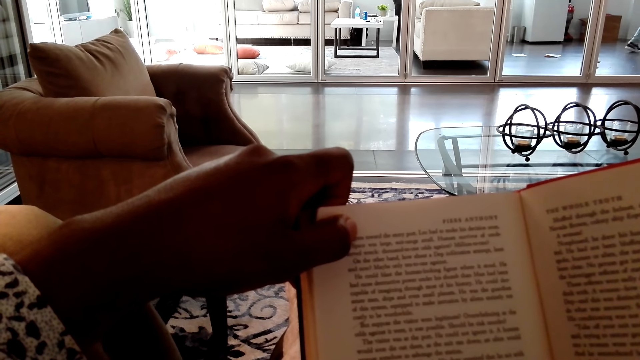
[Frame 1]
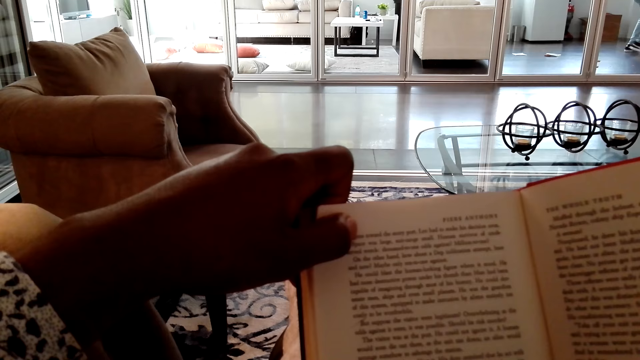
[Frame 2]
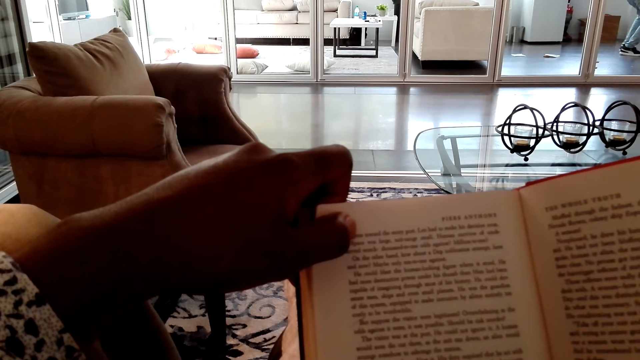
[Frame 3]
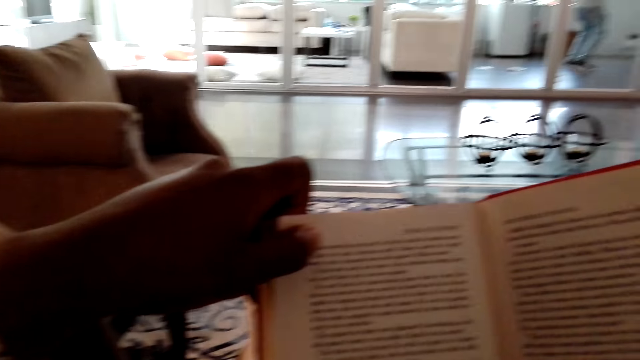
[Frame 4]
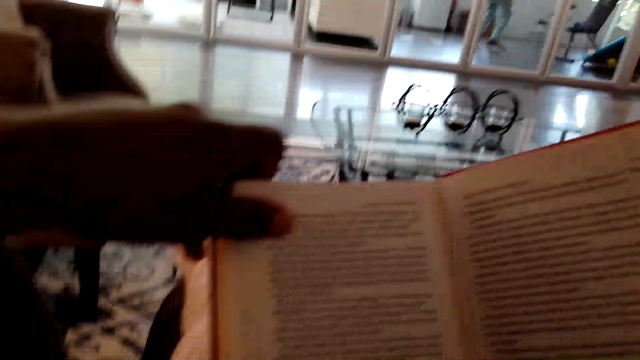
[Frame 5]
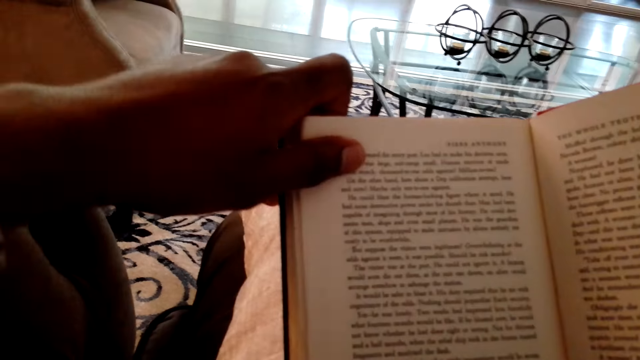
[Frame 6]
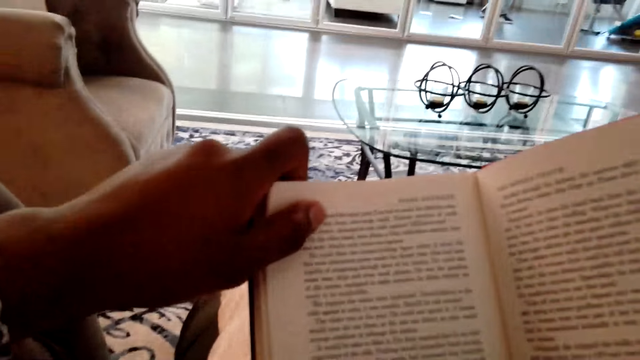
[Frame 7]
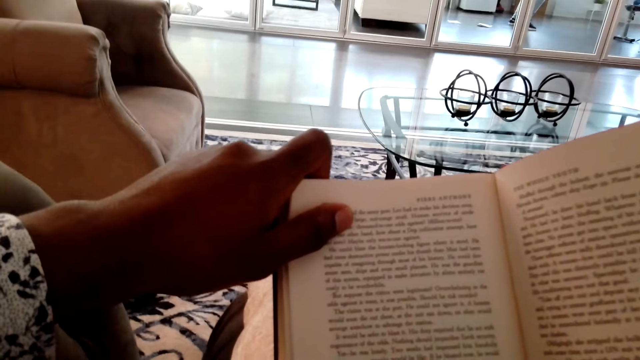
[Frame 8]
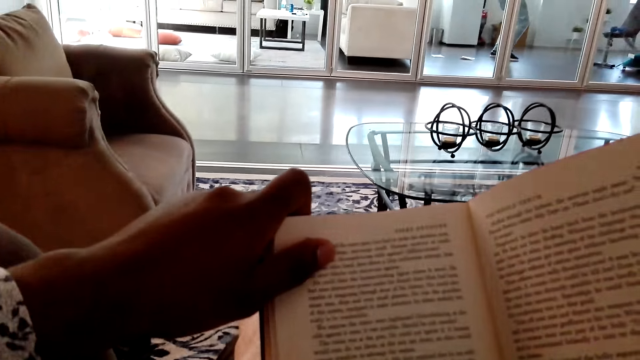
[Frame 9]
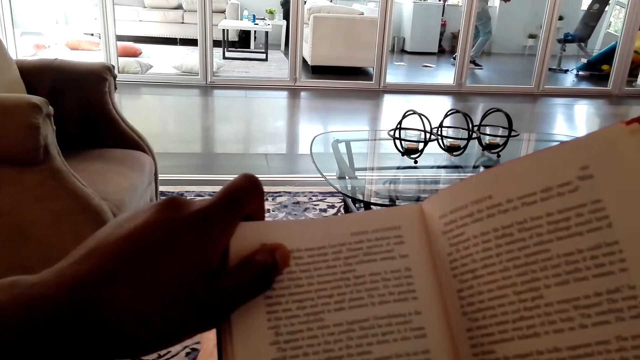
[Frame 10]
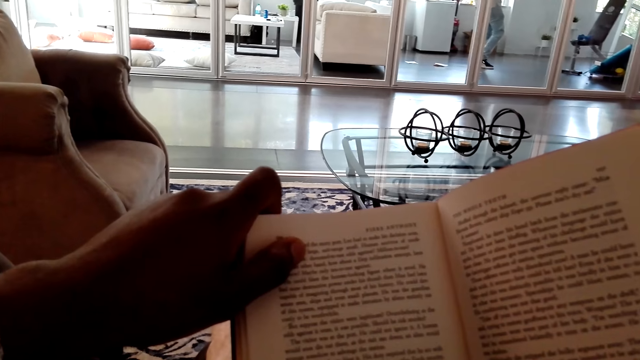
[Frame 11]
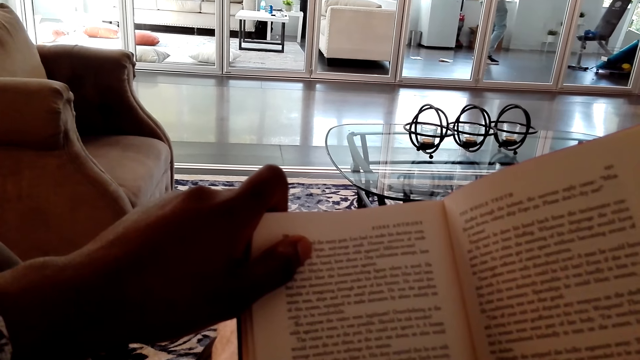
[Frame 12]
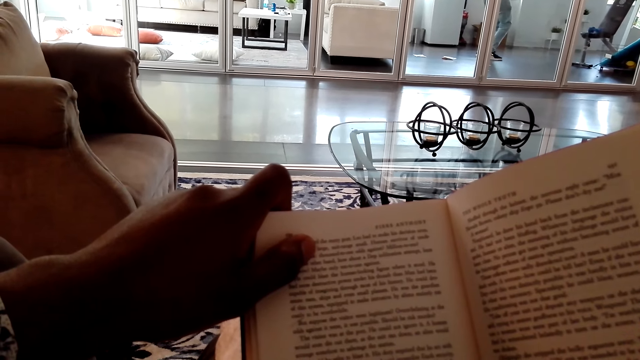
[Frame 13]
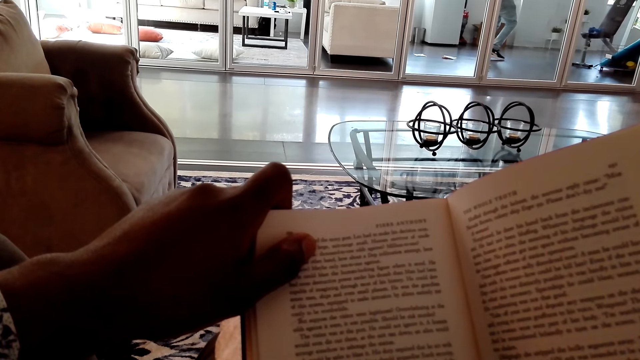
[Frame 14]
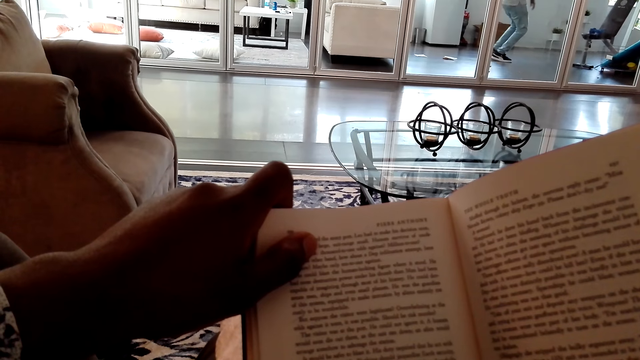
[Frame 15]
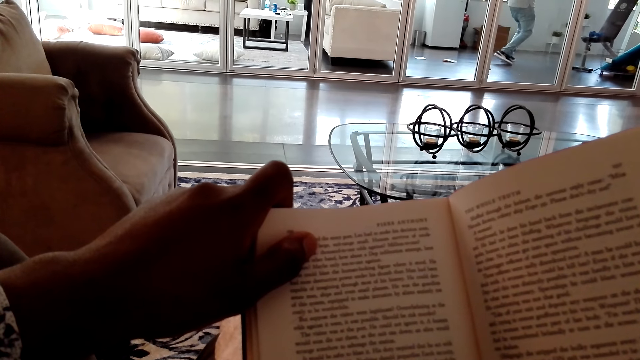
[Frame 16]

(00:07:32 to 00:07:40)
The camera wearer moves his body in the seat.

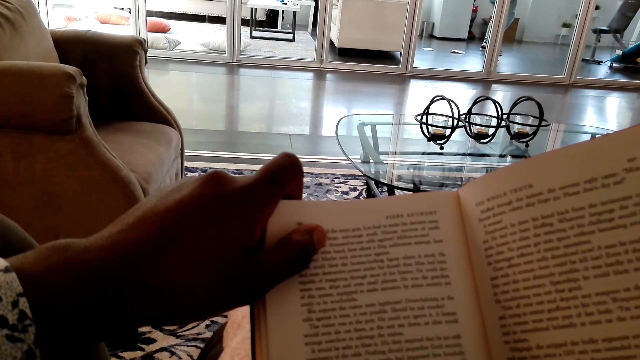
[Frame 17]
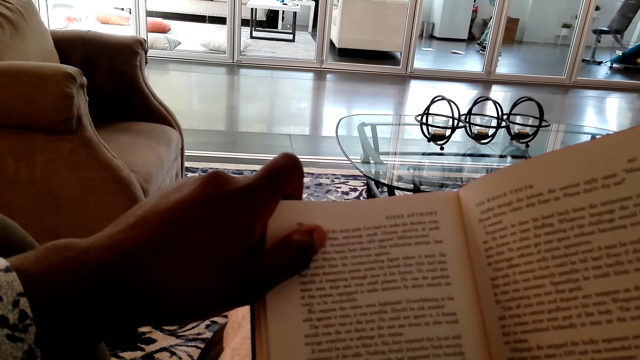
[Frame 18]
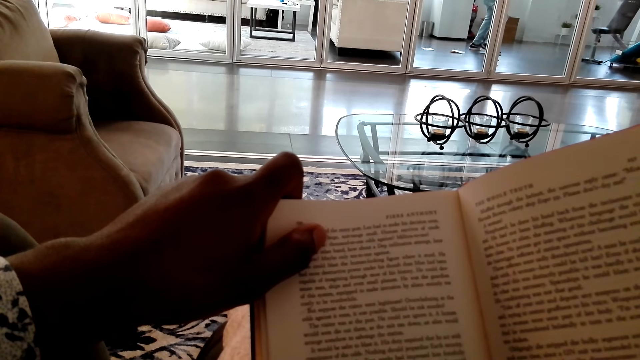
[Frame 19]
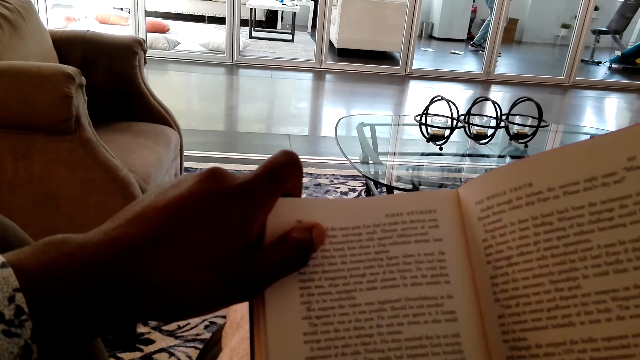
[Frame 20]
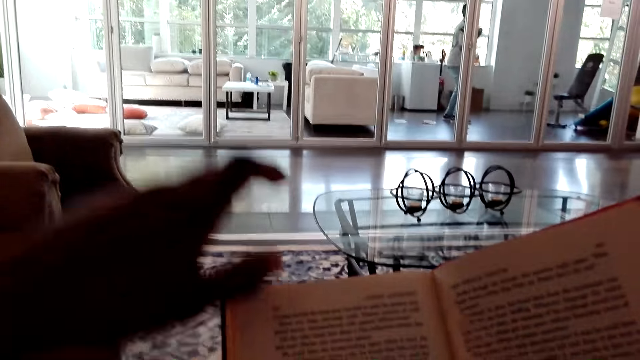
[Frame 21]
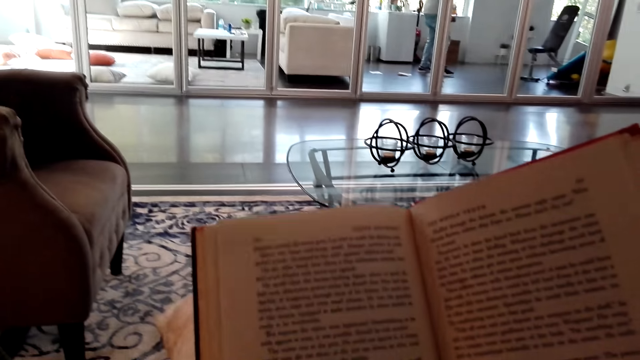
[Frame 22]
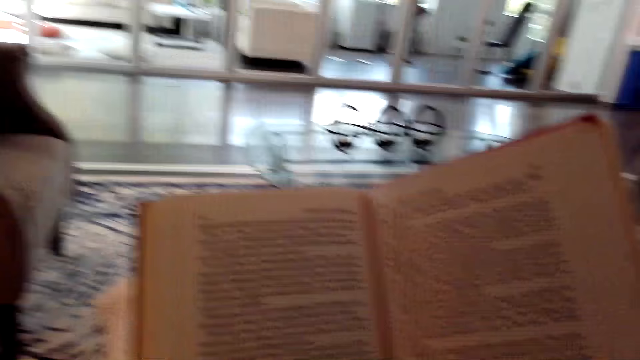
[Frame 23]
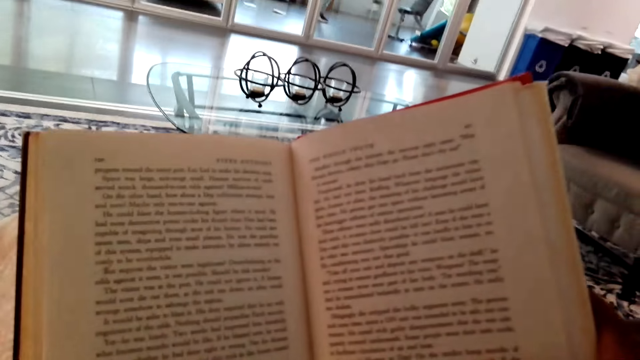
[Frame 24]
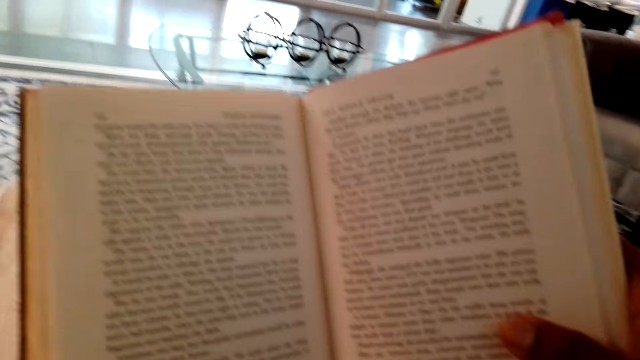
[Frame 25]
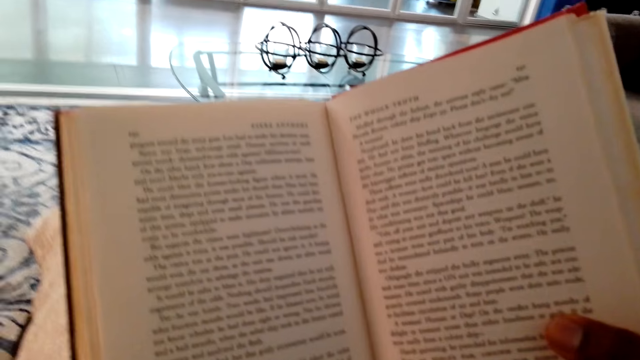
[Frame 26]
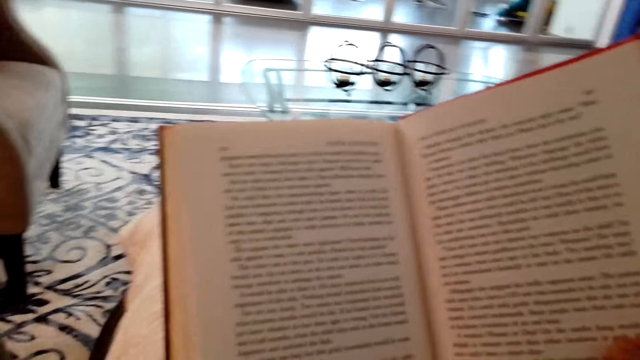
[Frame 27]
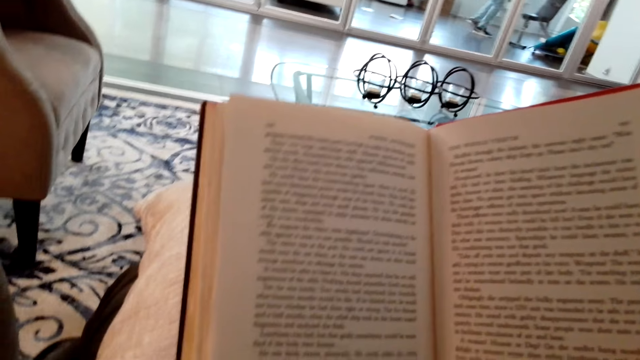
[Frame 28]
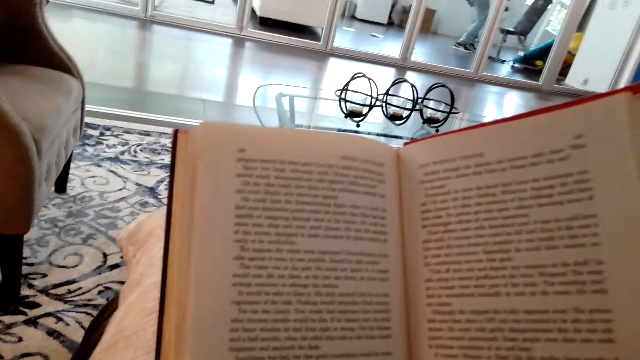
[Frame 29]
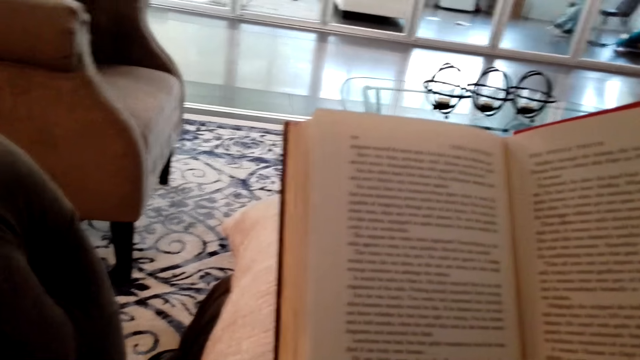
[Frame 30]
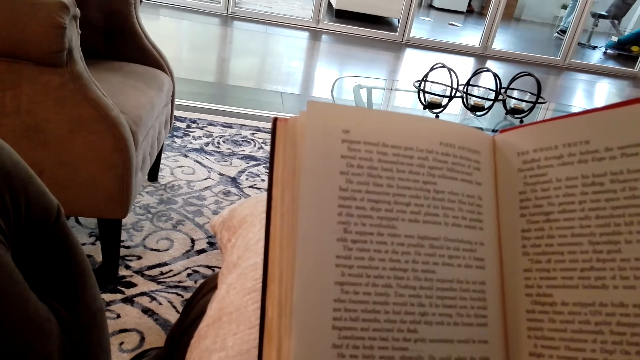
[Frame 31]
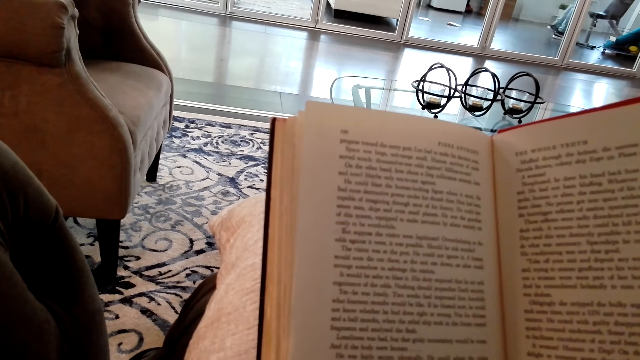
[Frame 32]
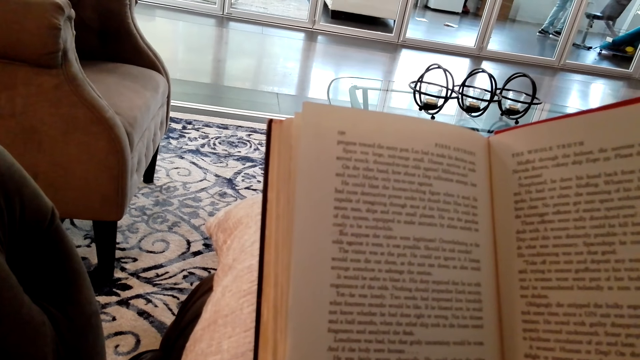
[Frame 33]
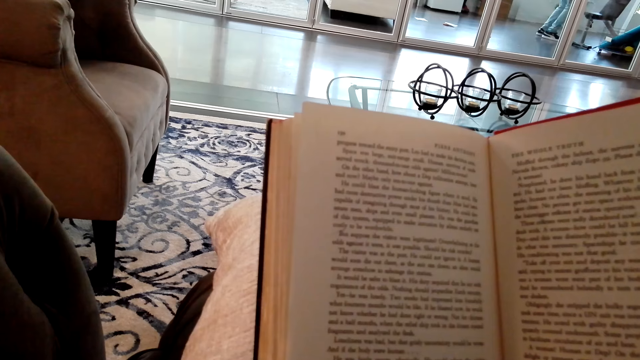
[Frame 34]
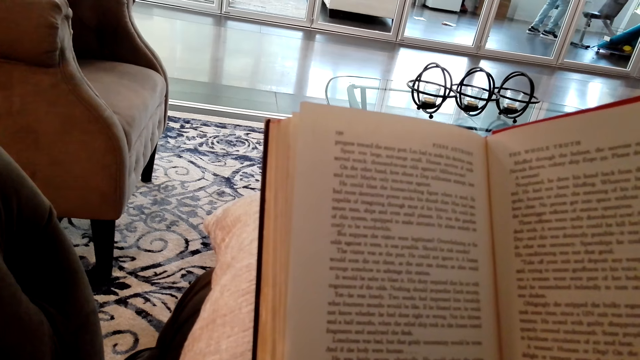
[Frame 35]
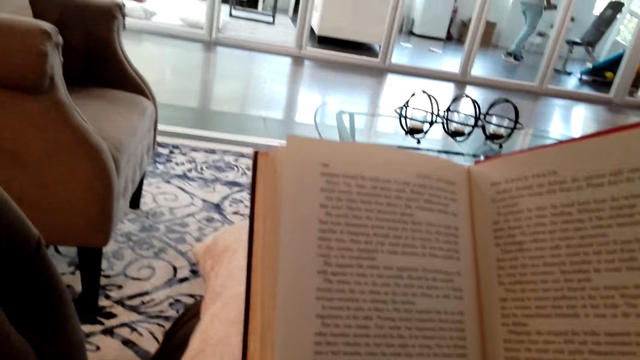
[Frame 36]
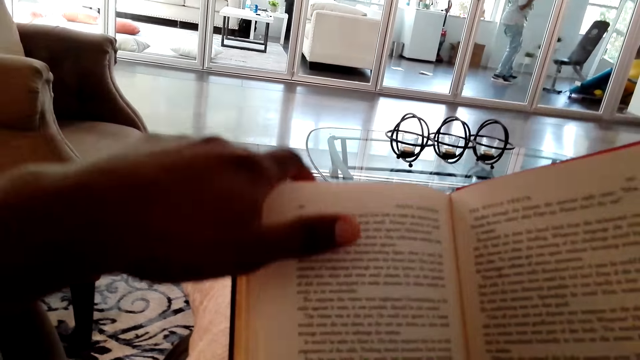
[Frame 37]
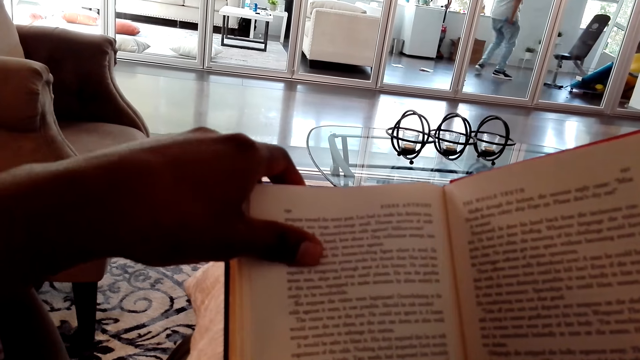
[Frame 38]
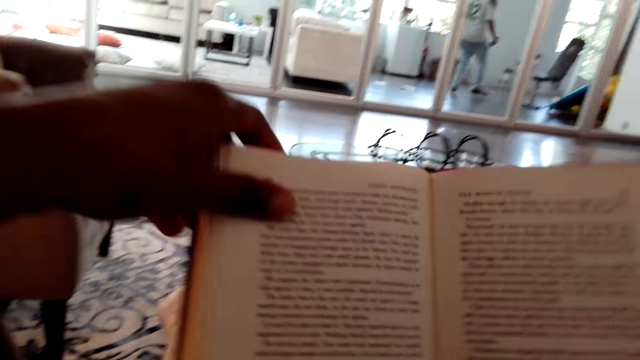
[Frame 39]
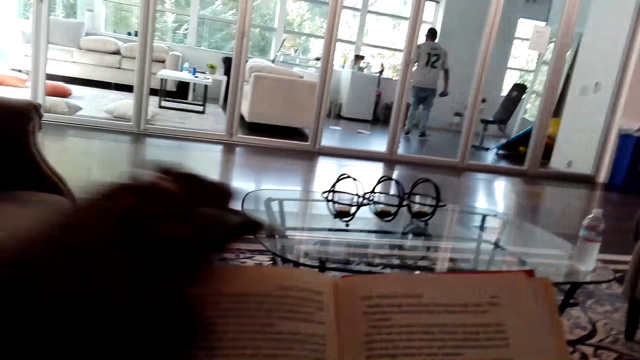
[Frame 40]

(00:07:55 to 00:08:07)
The camera wearer lifts his arm. He adjusts his camera. He moves from side to side. He lowers his arm. He holds a book. He adjusts the book position.
